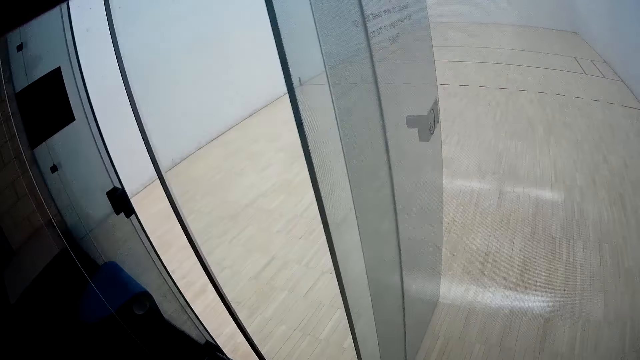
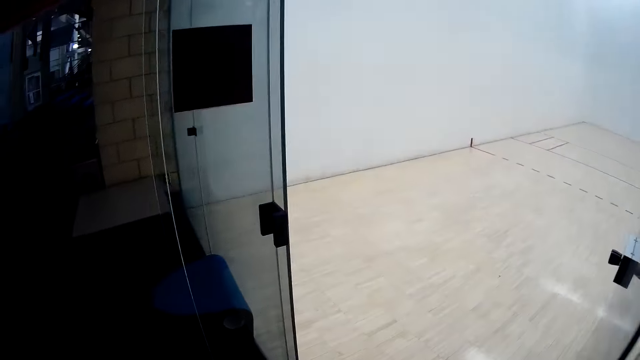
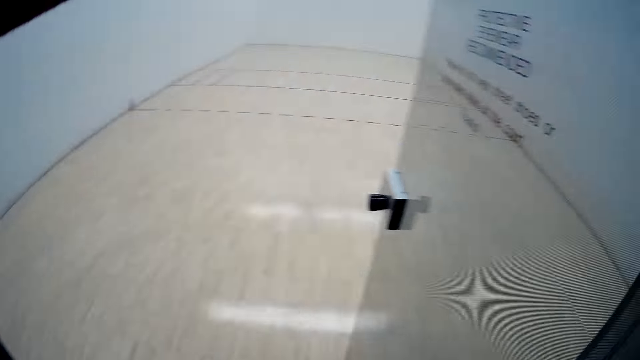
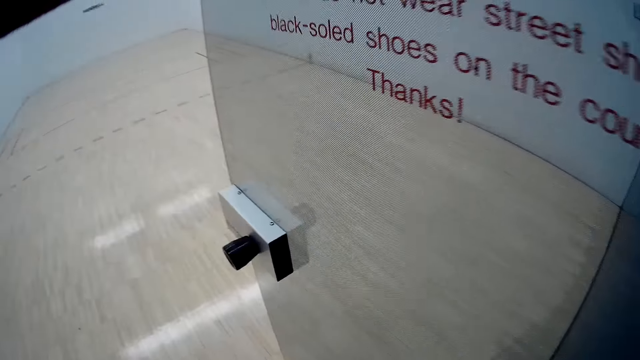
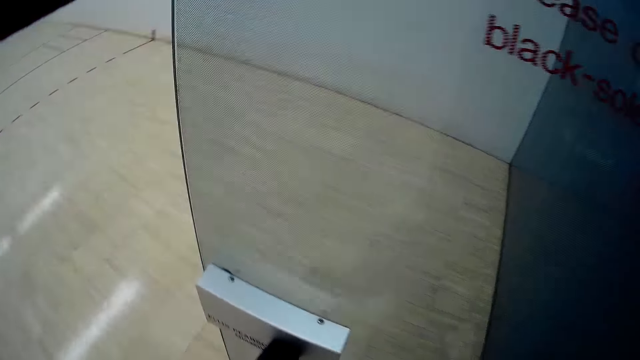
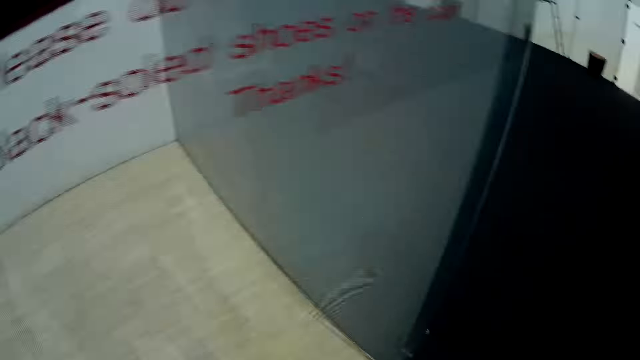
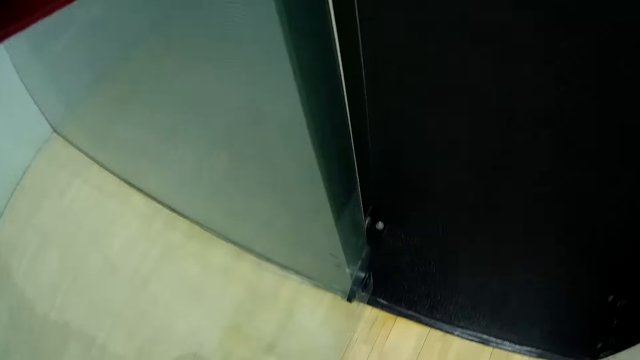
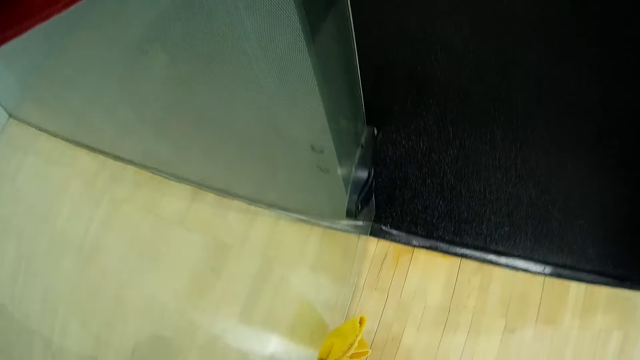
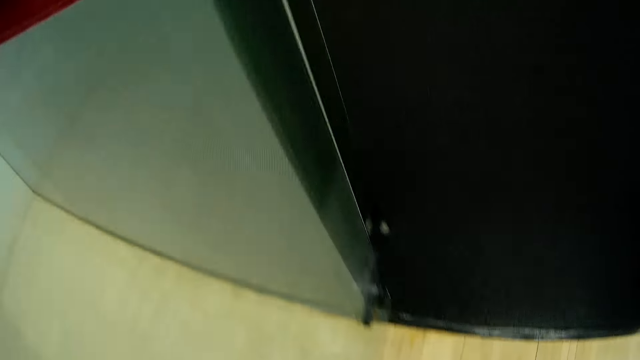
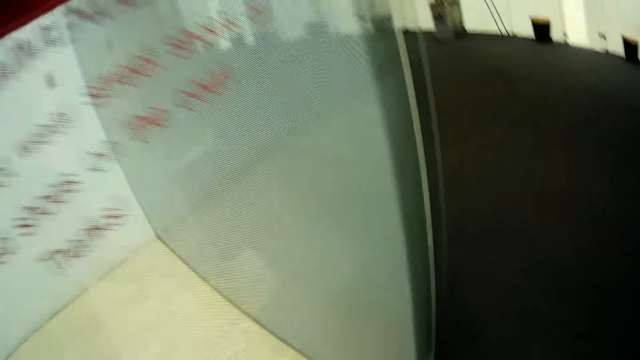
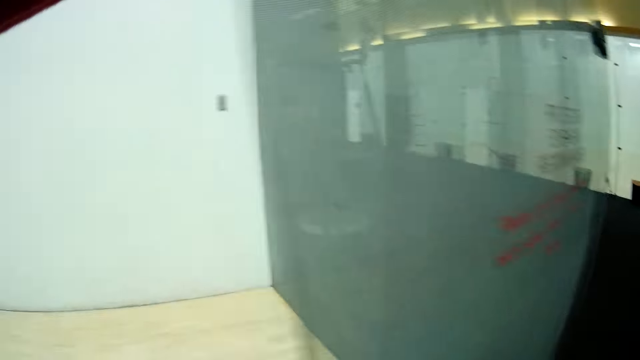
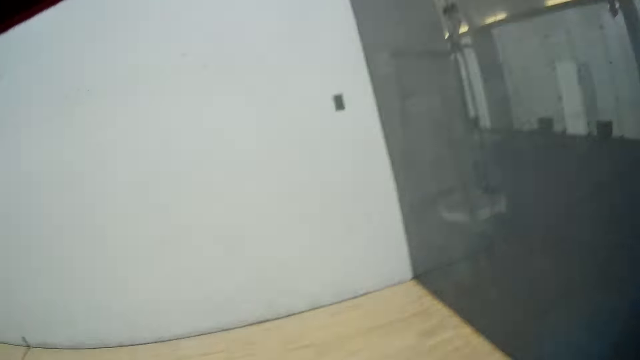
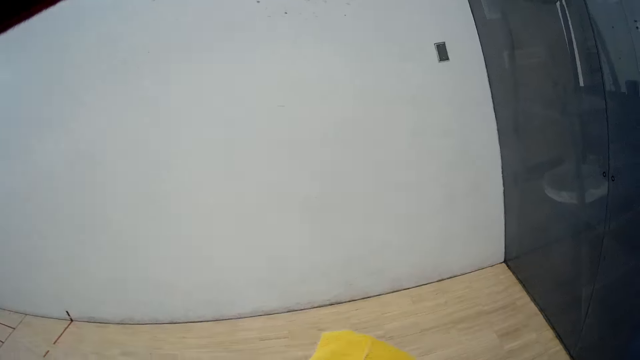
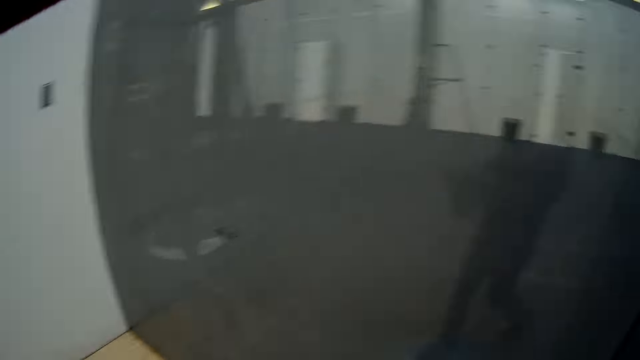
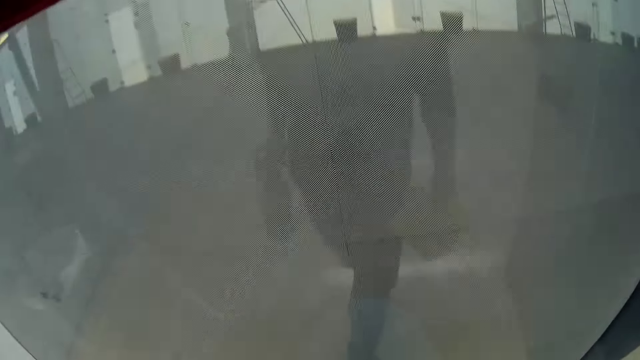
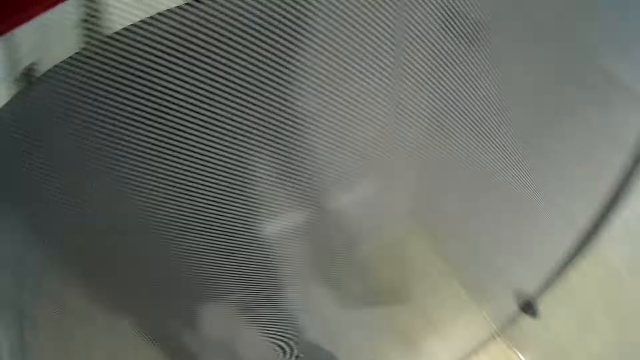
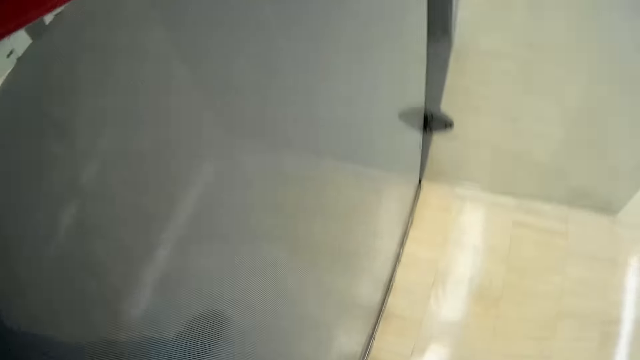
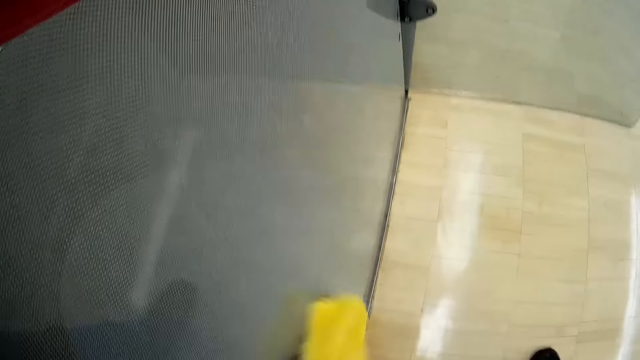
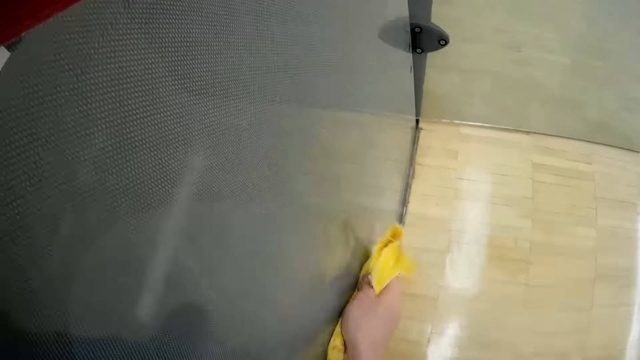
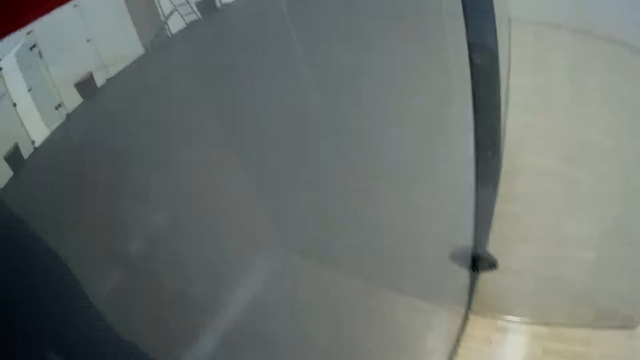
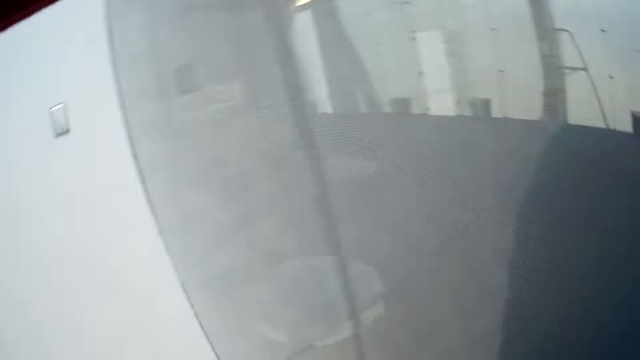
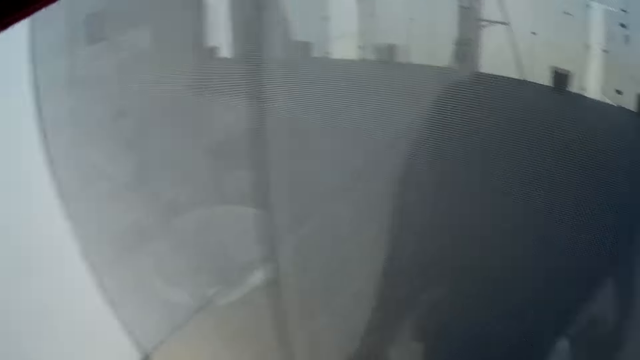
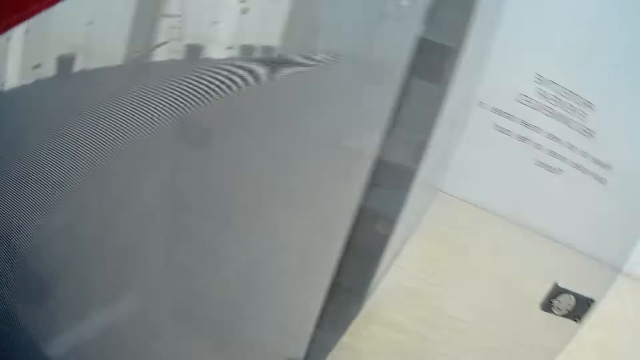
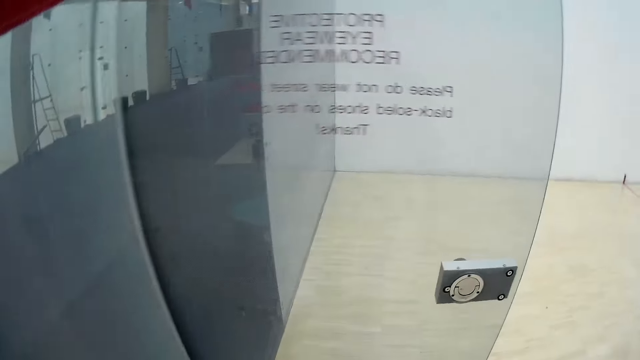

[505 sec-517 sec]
The camera wearer enters into another sport court. They clean a glass door with the towel. They clean the glass wall with the towel.

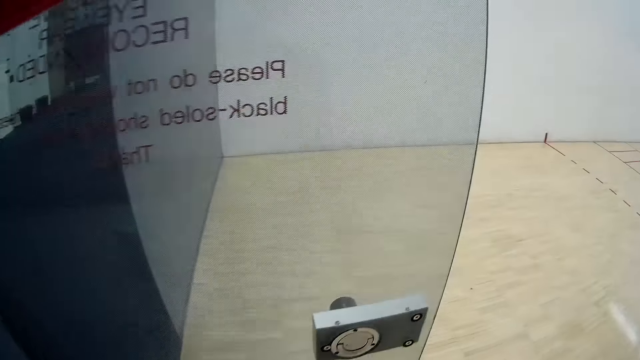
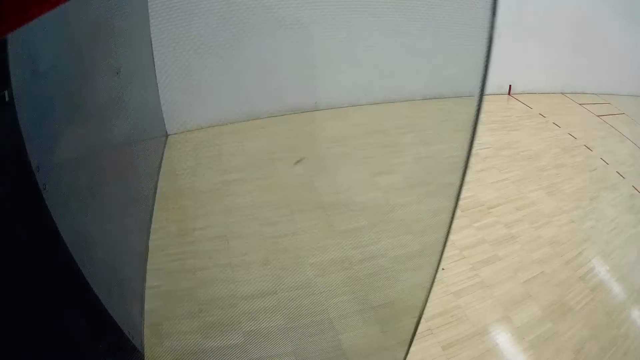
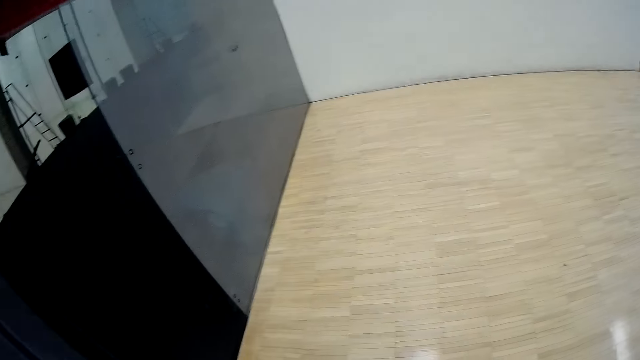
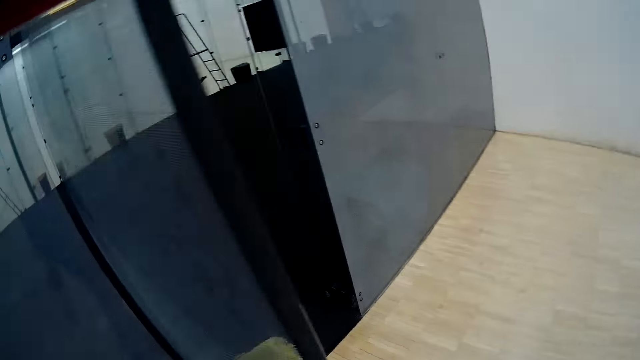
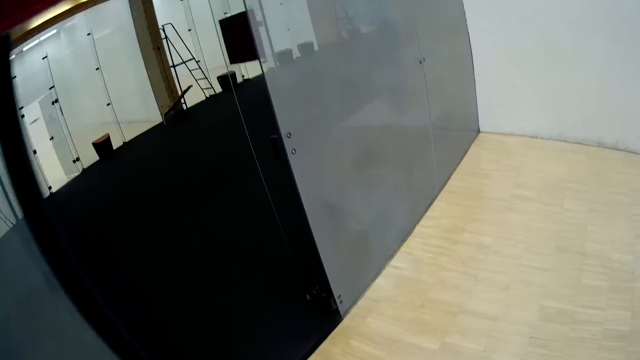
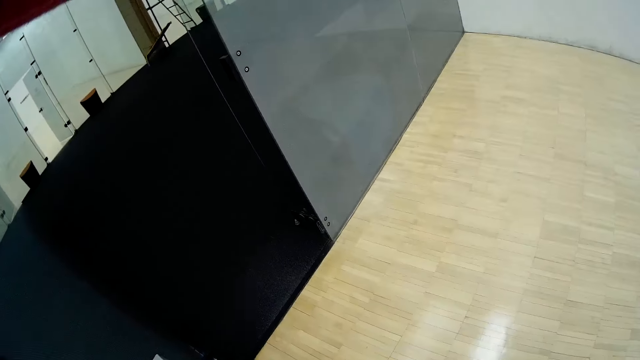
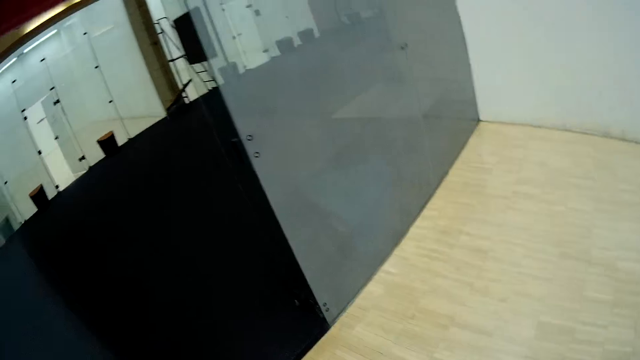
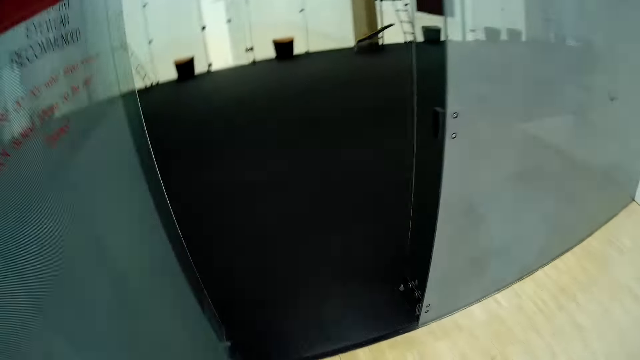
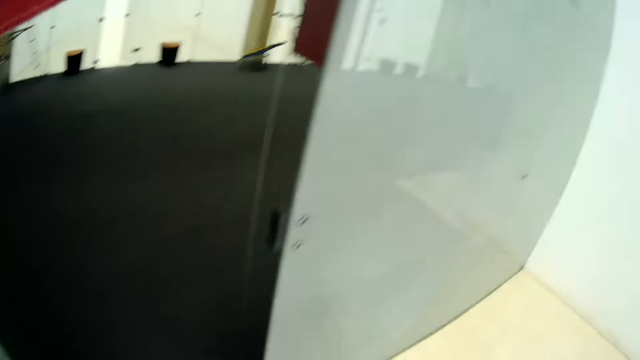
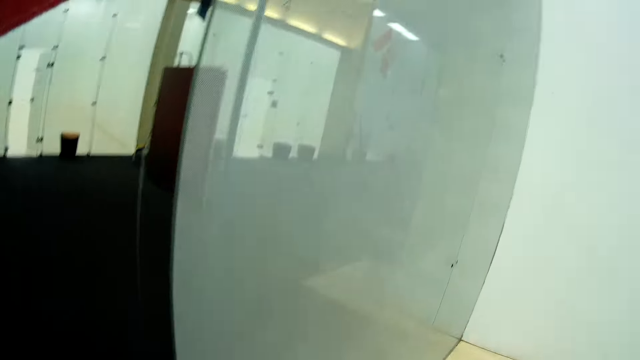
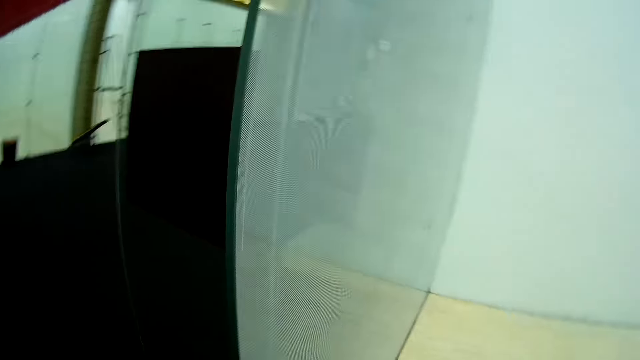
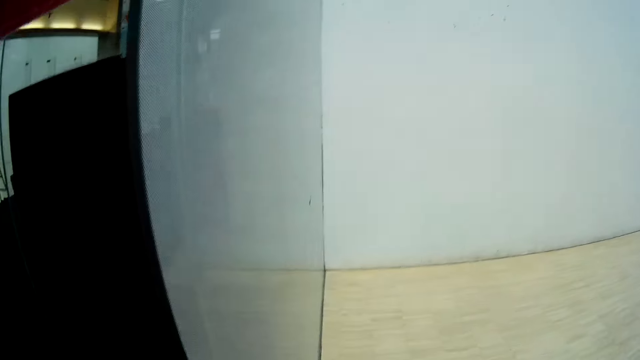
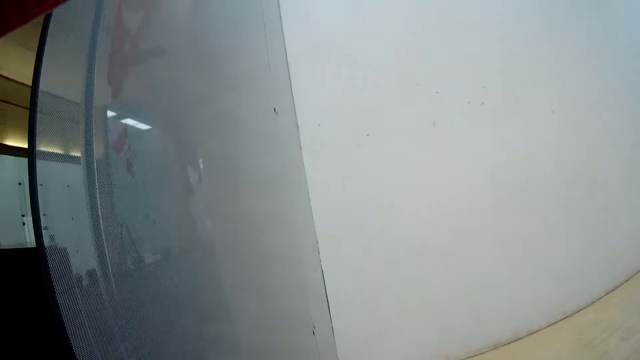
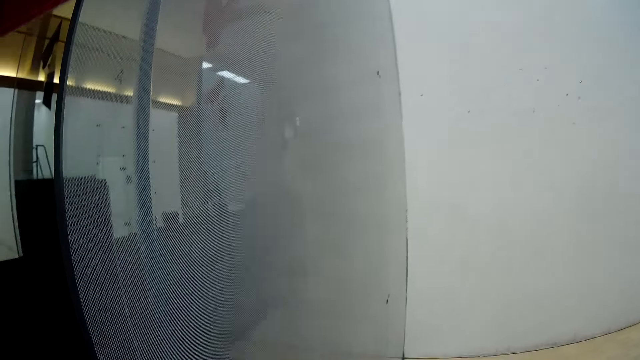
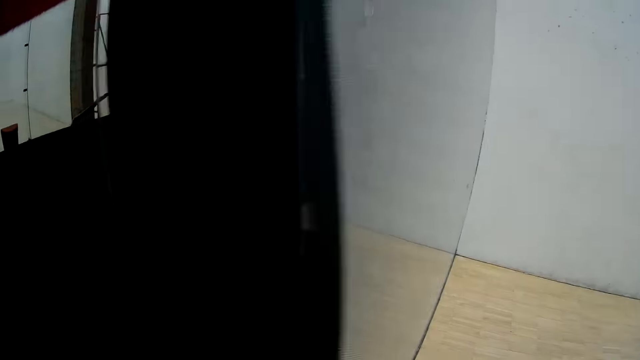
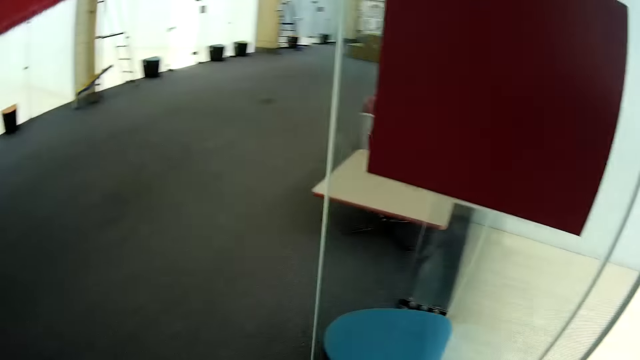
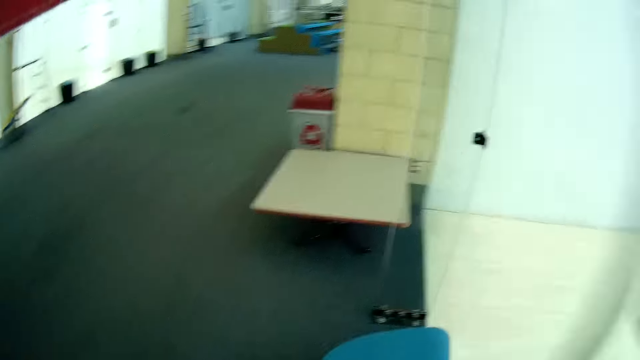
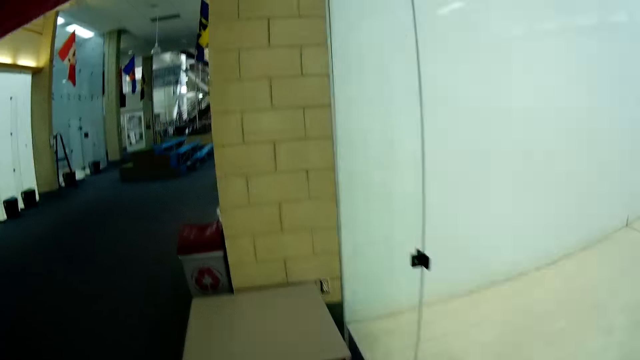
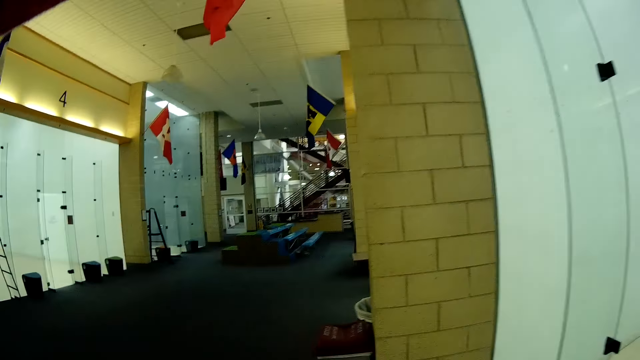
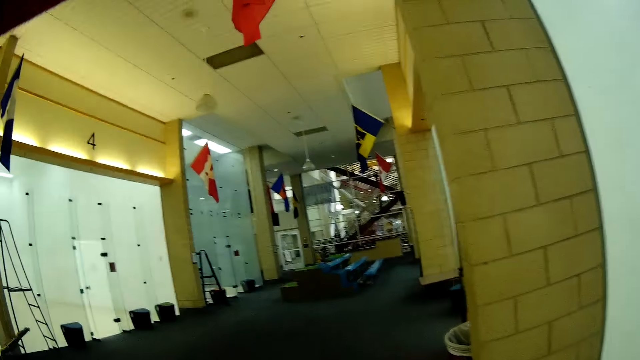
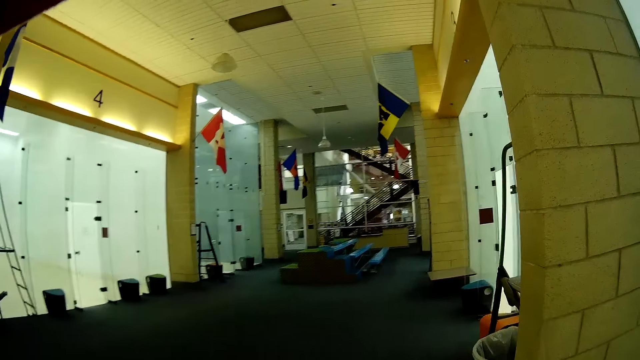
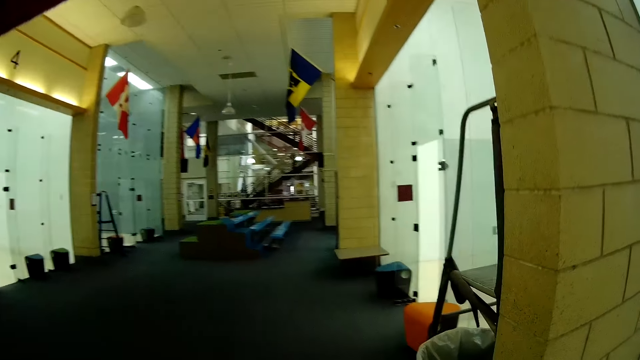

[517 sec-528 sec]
The camera wearer cleans the glass door with the towel. They move towards a glass door in the hall.
